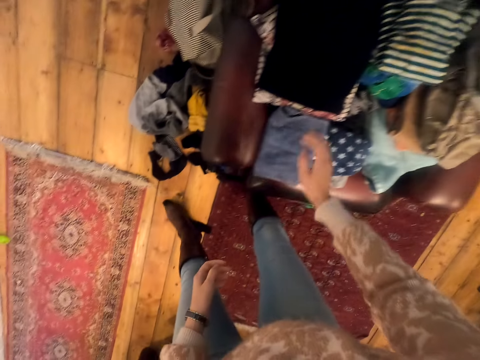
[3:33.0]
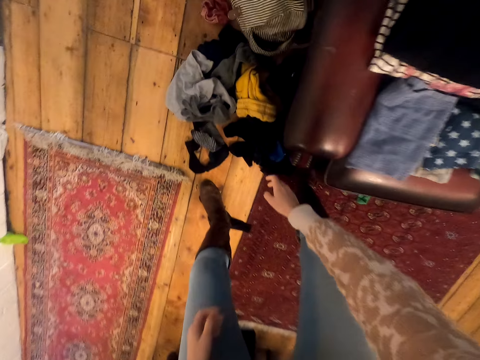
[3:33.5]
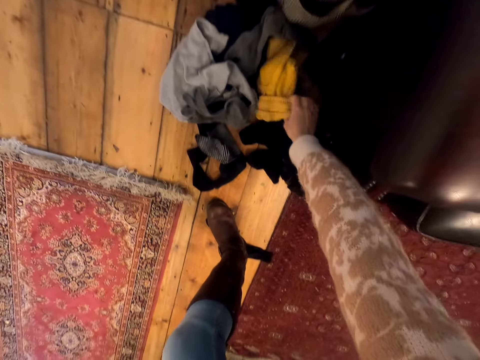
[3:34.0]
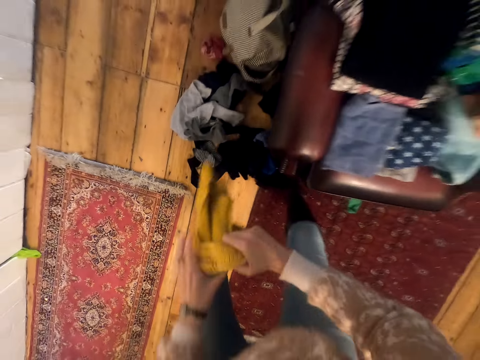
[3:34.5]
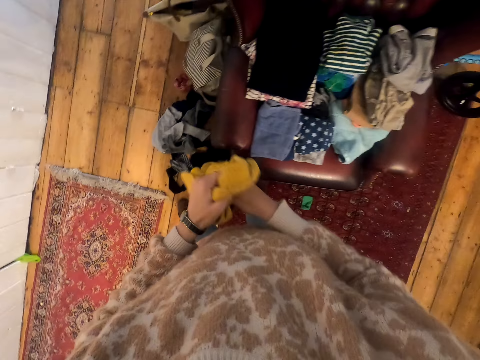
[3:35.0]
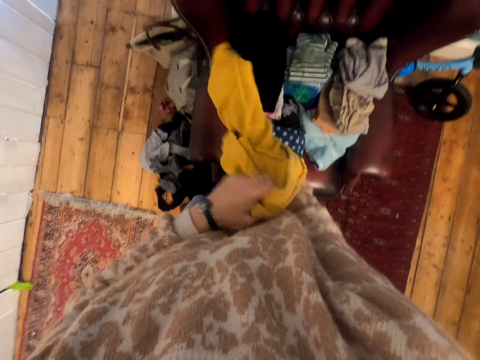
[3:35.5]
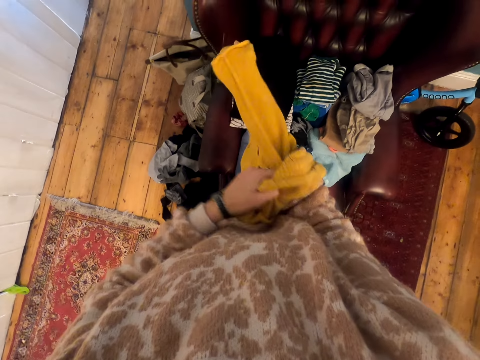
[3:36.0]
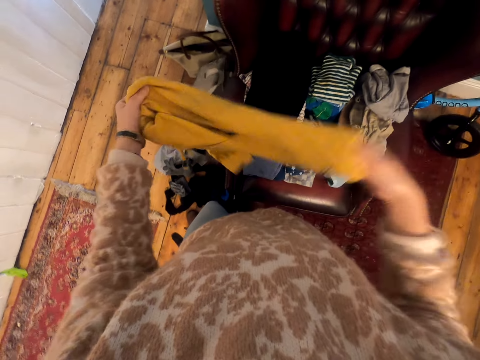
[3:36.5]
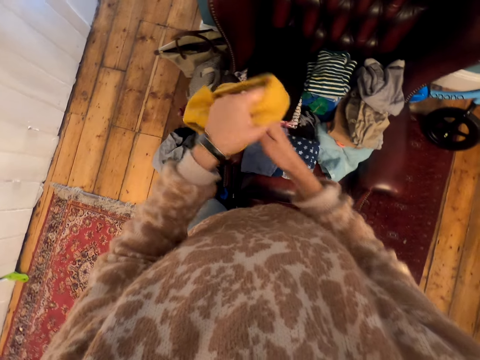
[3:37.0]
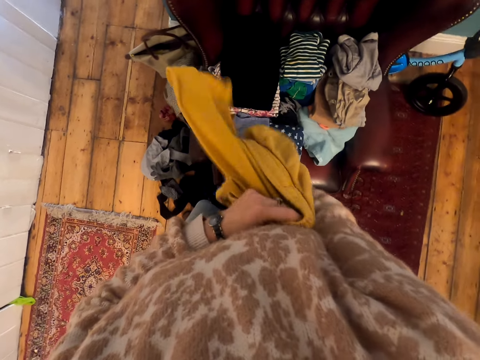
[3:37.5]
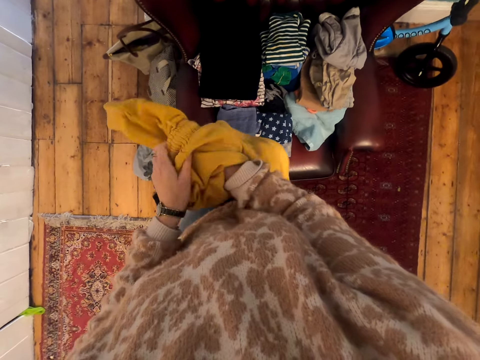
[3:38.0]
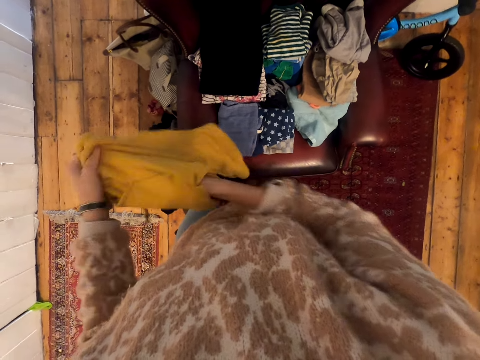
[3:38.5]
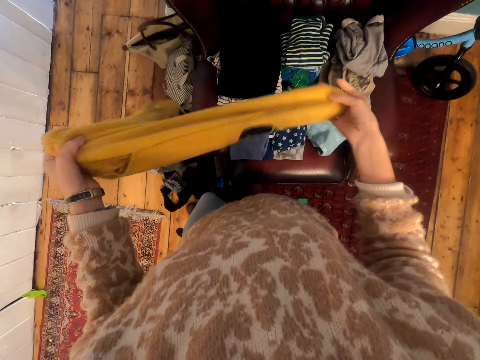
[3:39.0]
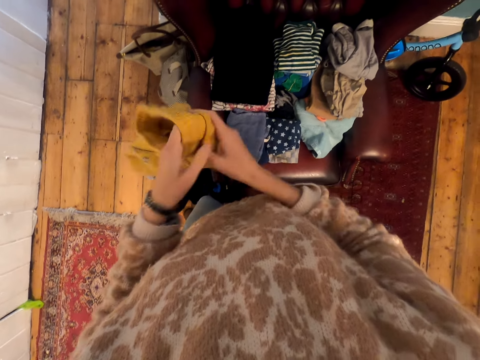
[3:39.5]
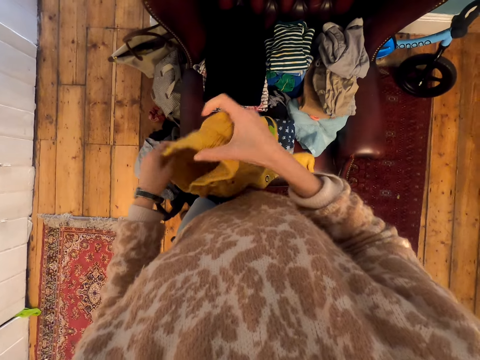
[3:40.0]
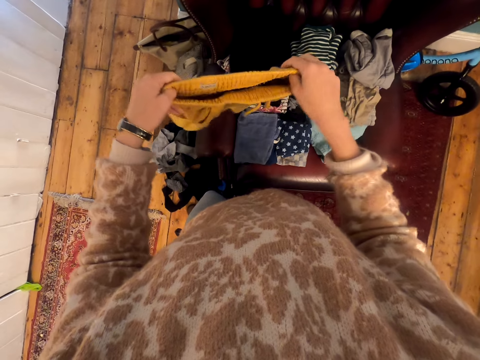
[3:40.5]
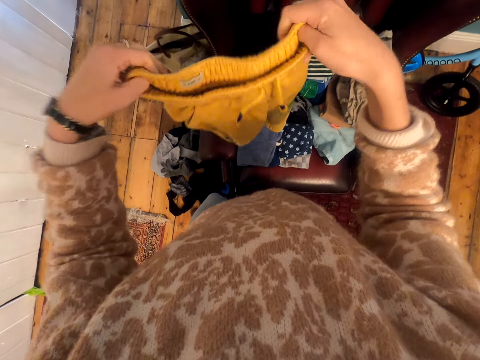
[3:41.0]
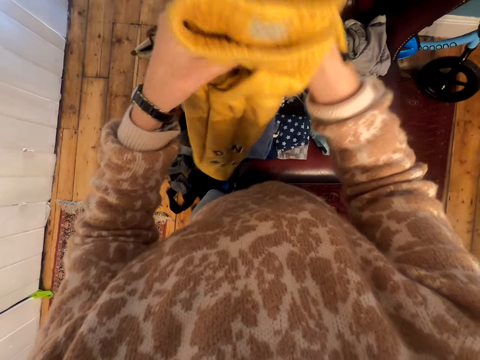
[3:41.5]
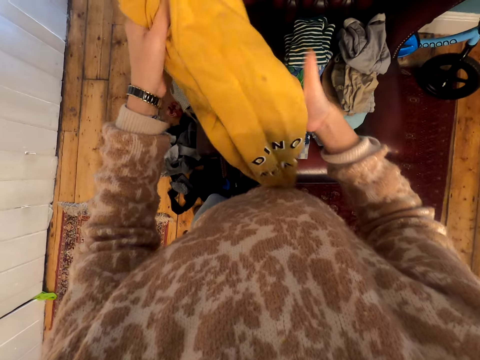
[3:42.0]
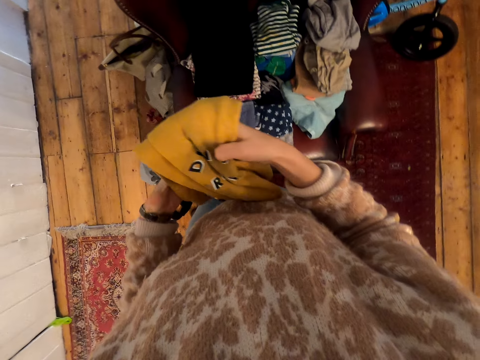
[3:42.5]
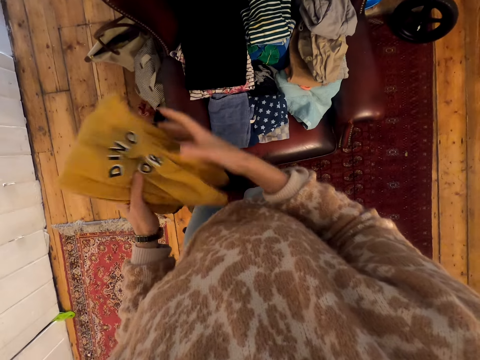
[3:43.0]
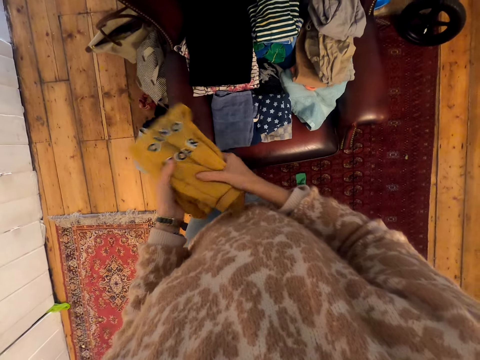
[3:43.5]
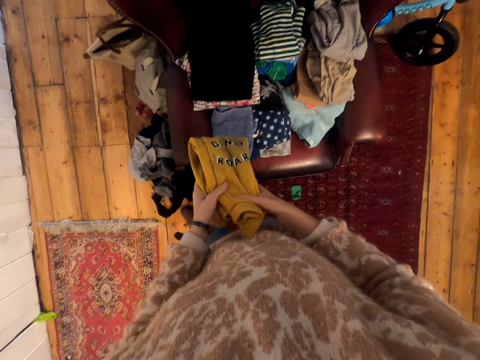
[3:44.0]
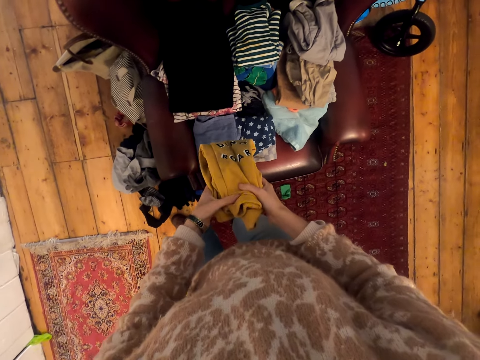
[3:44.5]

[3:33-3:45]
The camera wearer puts the cloth on the chair. They pick a cloth from the floor. They turn the cloth or trouser outside in. They stretch the trouser and fold the trouser.

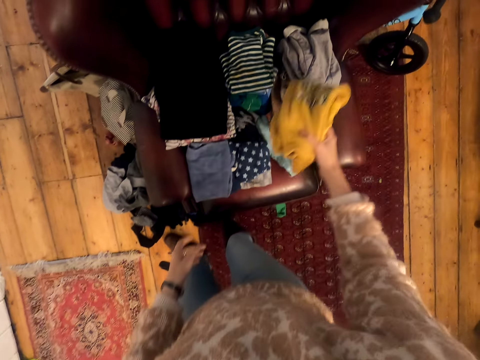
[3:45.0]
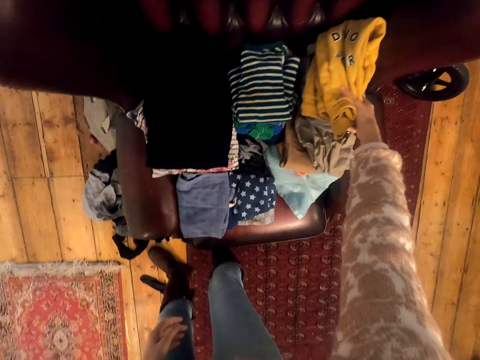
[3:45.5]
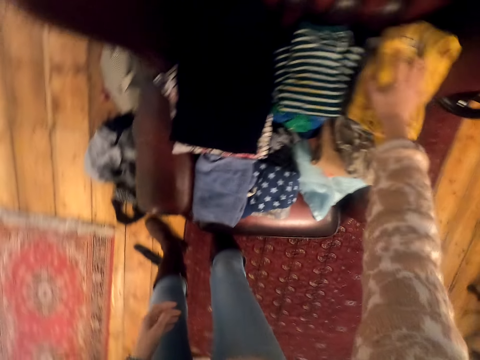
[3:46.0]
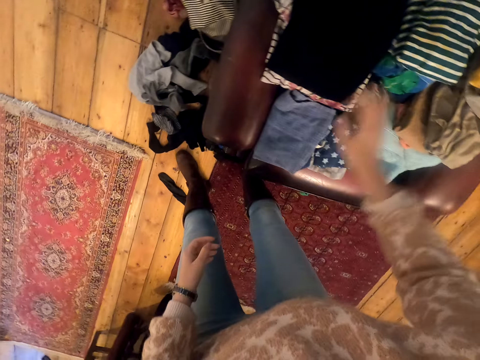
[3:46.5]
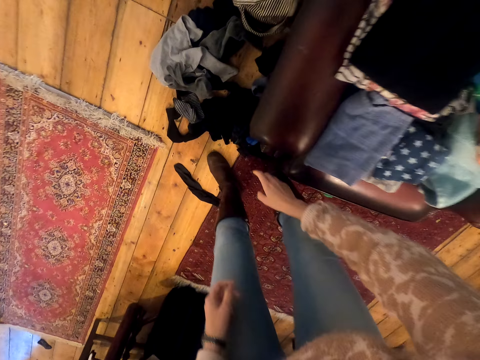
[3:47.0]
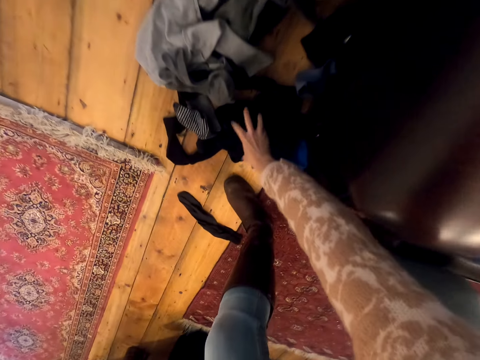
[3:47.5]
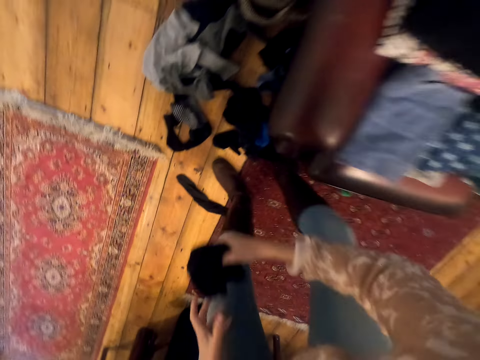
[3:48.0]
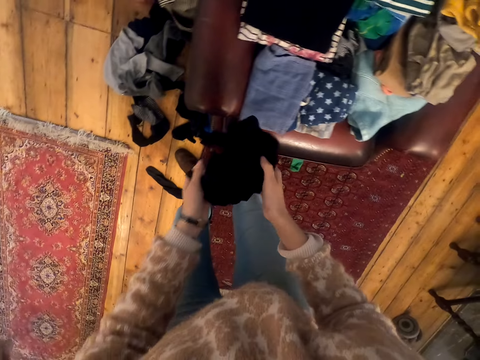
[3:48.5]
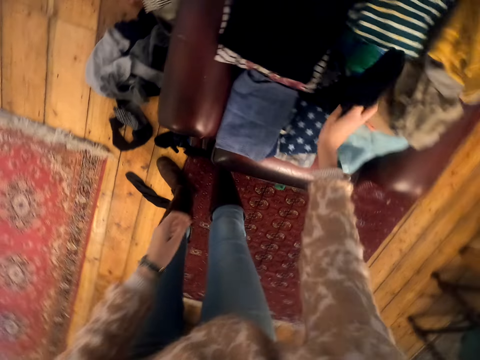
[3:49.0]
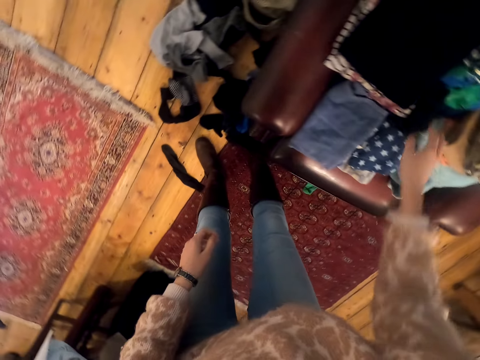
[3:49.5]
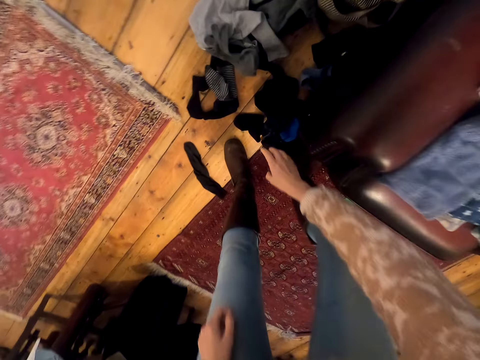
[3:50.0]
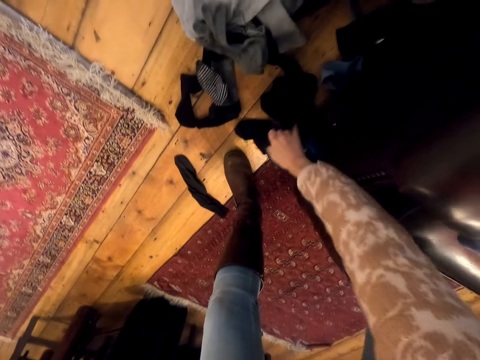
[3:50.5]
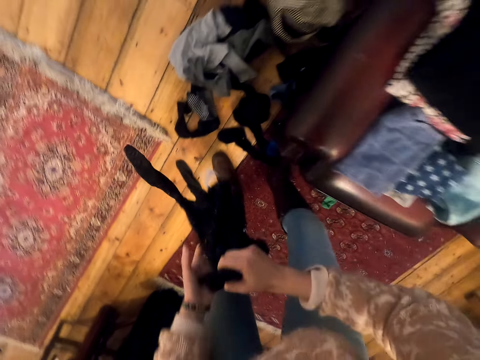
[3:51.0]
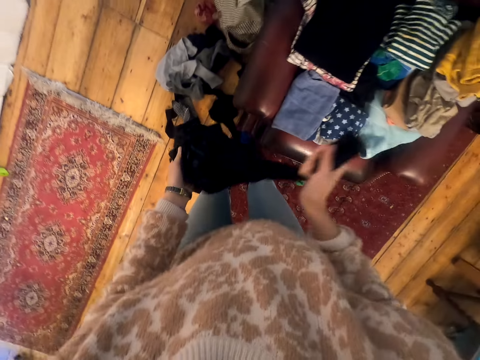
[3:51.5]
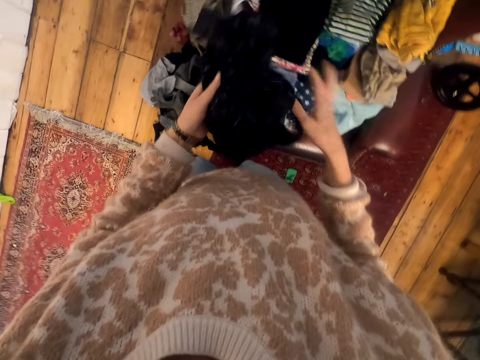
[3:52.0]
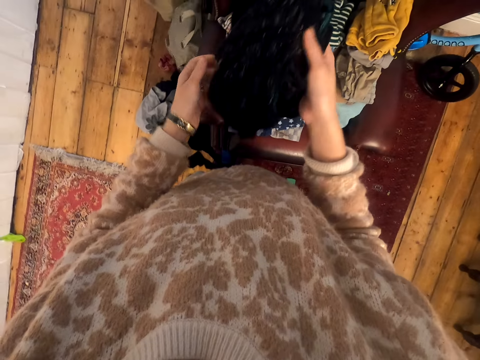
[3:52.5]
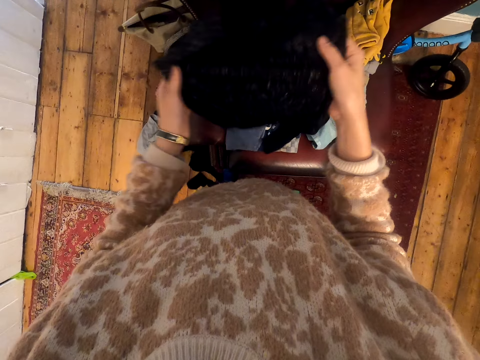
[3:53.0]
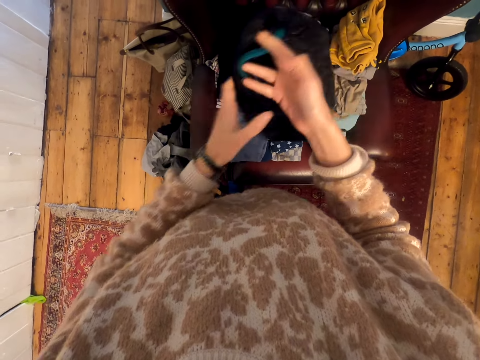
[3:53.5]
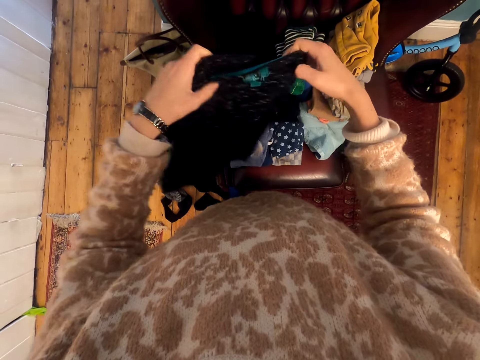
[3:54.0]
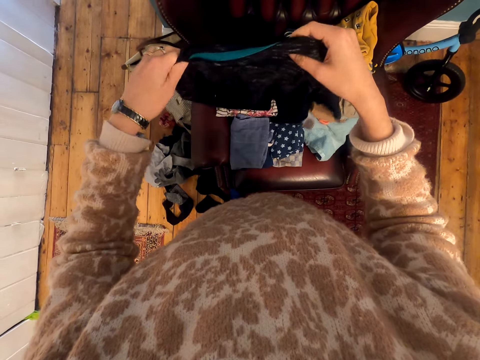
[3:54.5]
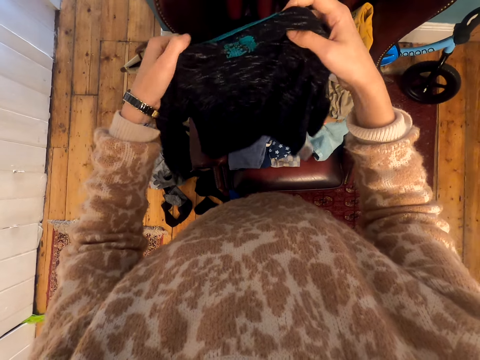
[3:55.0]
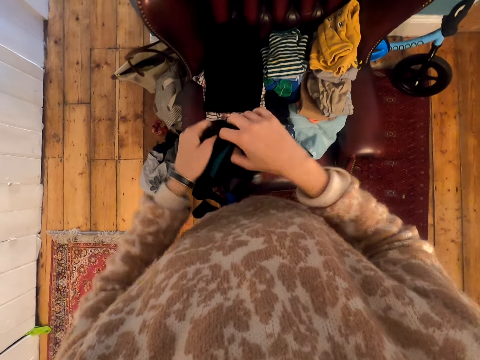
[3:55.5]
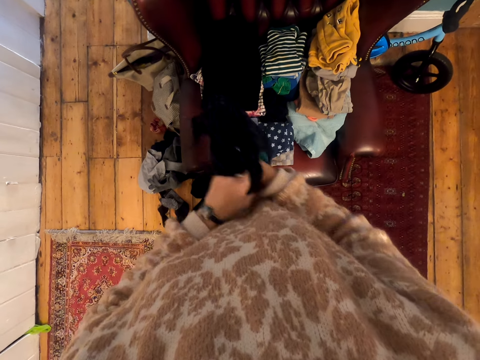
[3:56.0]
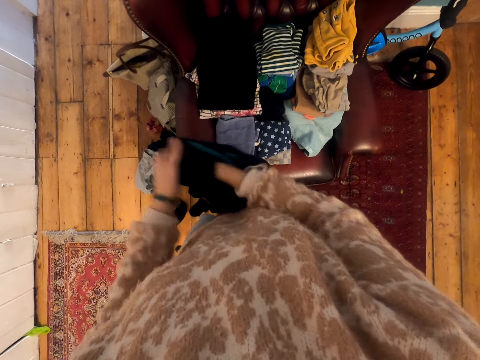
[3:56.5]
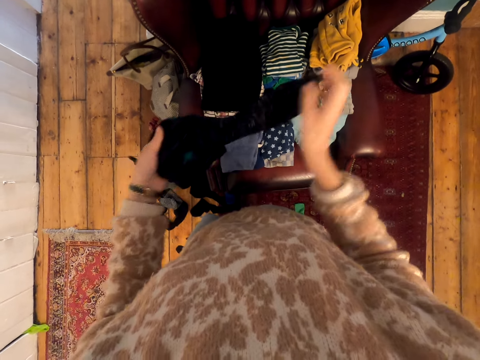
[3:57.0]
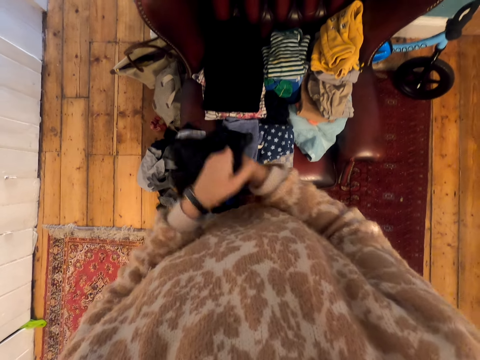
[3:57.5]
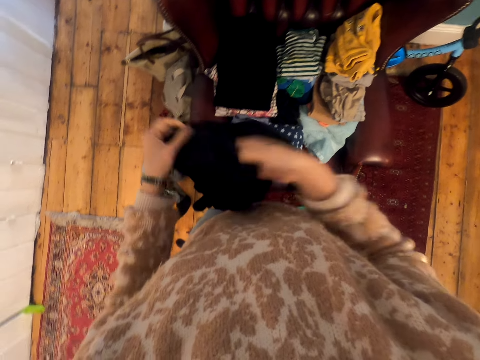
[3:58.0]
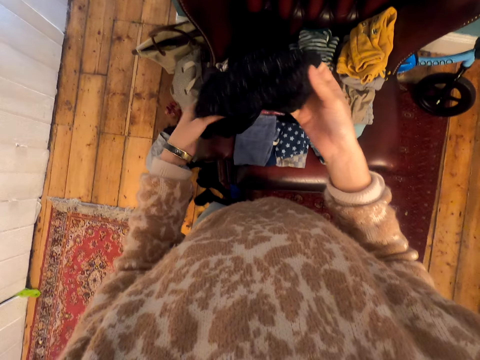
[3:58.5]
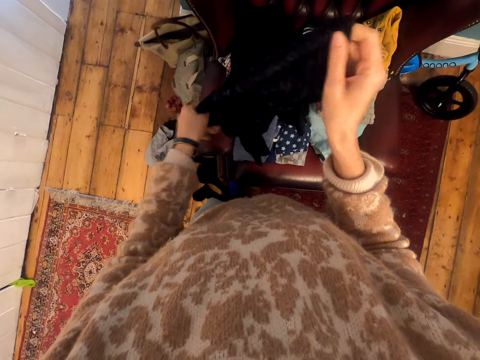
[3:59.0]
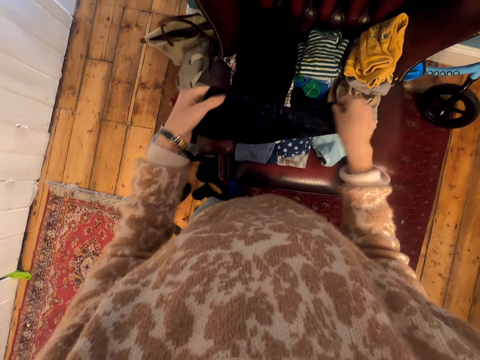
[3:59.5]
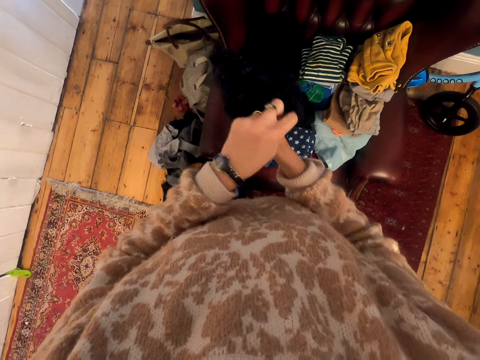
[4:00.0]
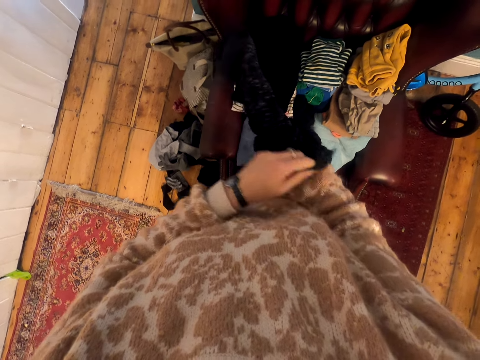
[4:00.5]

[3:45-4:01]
The camera wearer puts the trouser on the chair. They pick a cloth from the floor and put the cloth on the chair. They pick a cloth from the floor. They hold the cloth, stretch the cloth and turn the cloth outside in.
